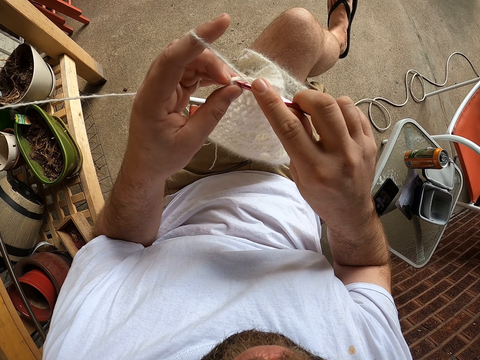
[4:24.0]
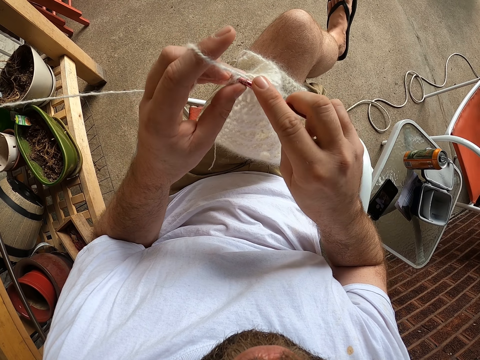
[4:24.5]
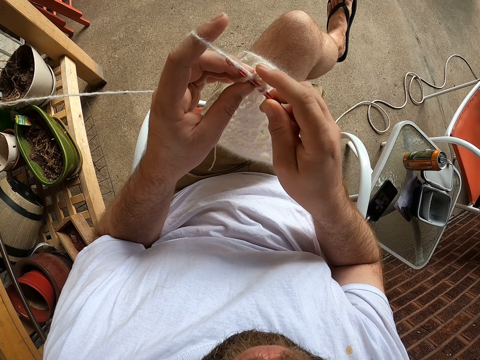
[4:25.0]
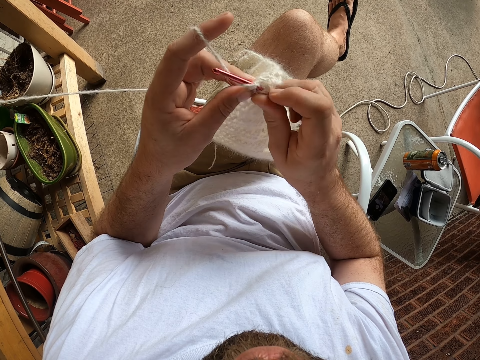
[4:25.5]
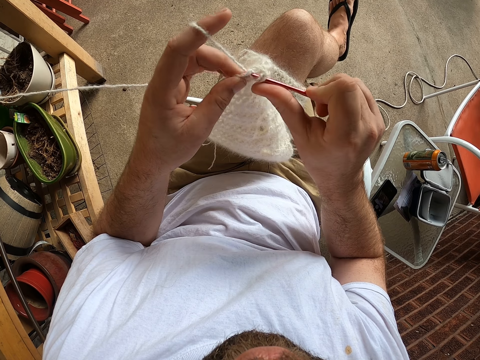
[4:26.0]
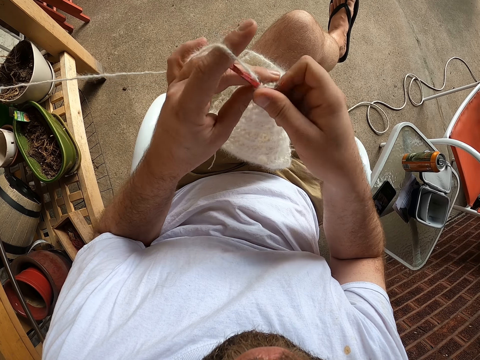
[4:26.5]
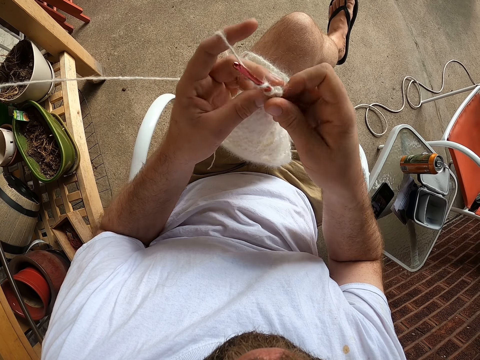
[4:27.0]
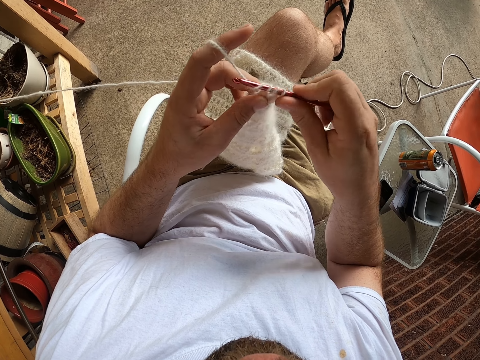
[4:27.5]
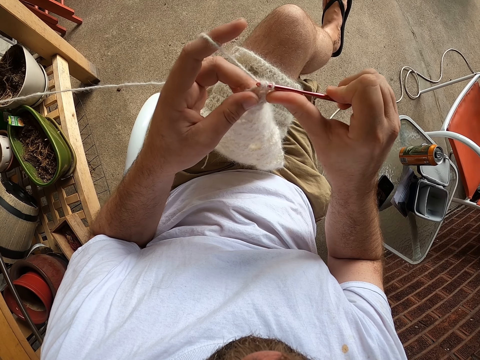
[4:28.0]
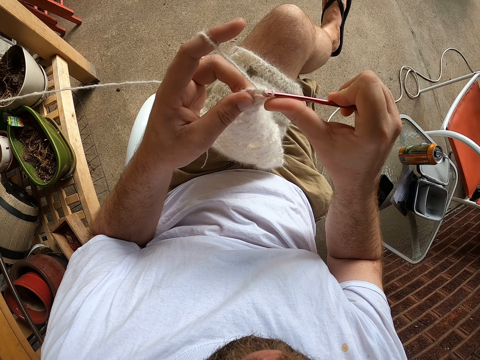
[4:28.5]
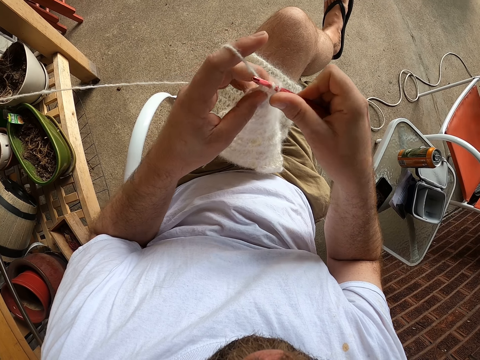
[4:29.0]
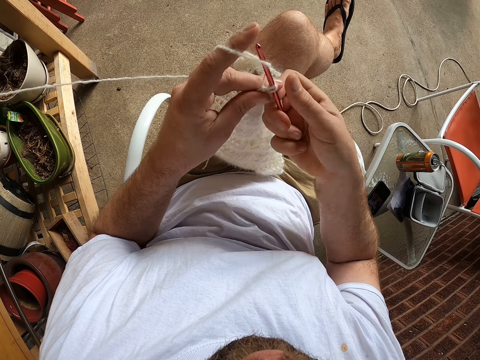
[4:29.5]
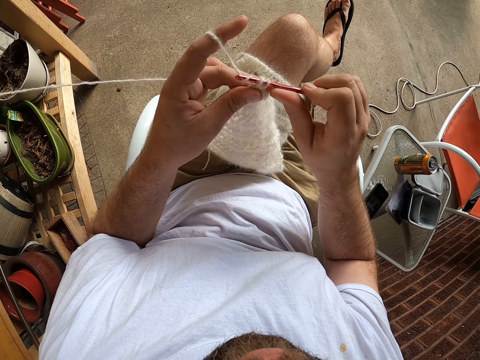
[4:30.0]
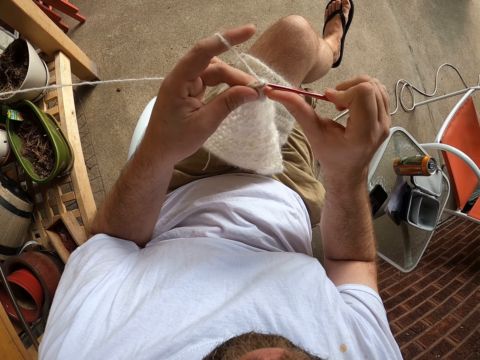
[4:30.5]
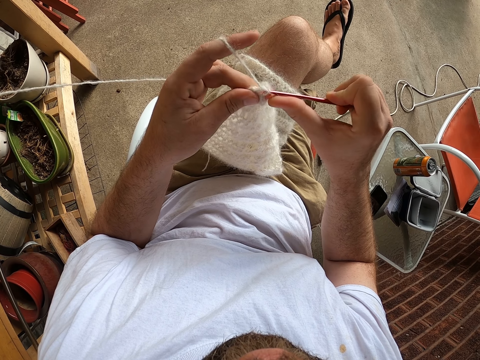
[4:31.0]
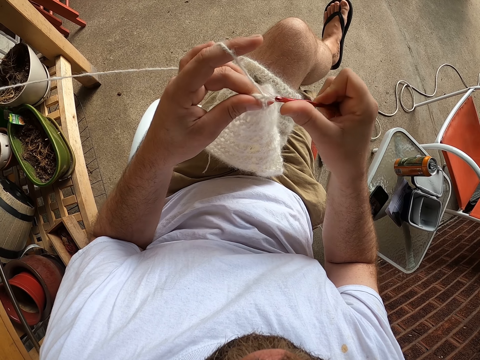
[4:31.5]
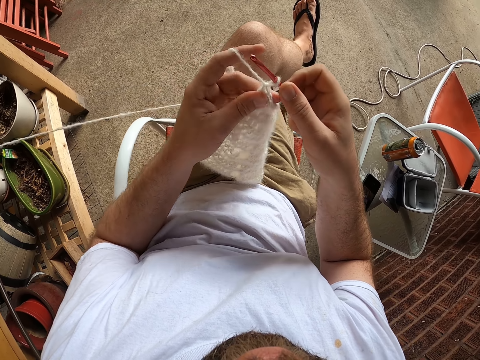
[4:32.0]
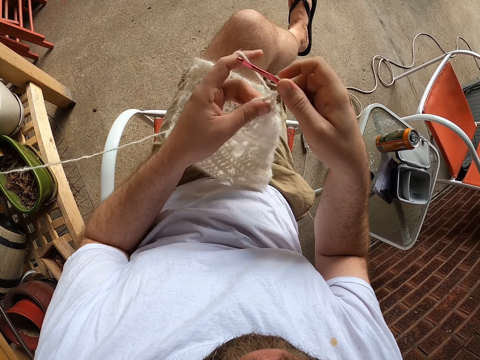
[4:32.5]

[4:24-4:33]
The camera wearer knits a fabric with a knitting thread. They coil the knitting thread on a crochet hook.

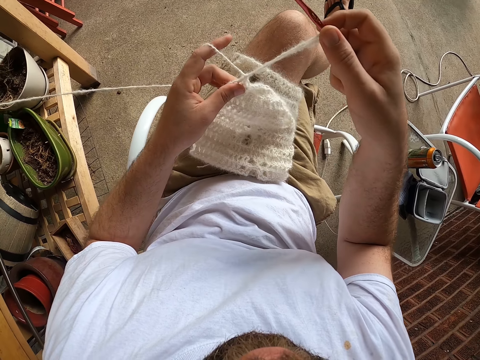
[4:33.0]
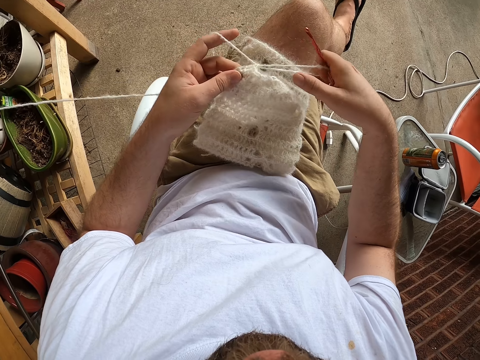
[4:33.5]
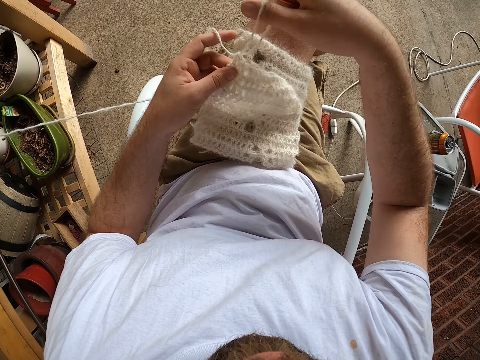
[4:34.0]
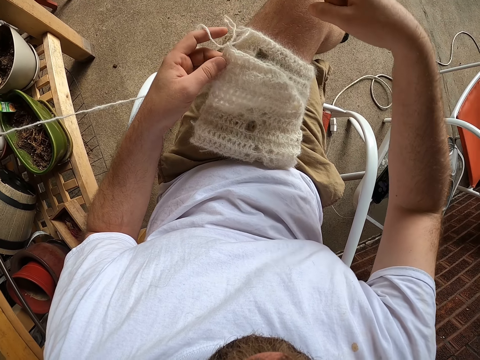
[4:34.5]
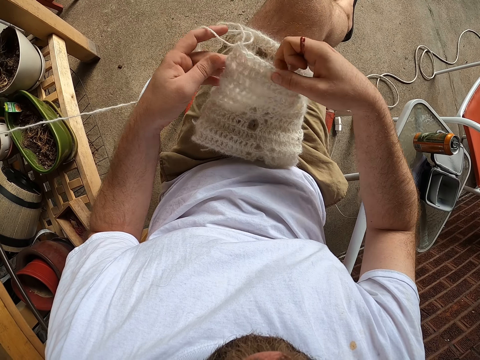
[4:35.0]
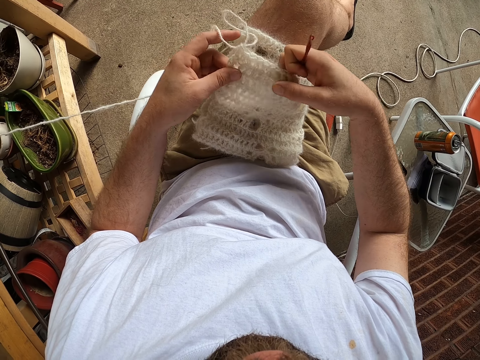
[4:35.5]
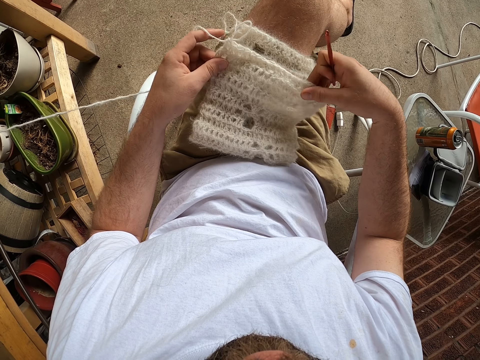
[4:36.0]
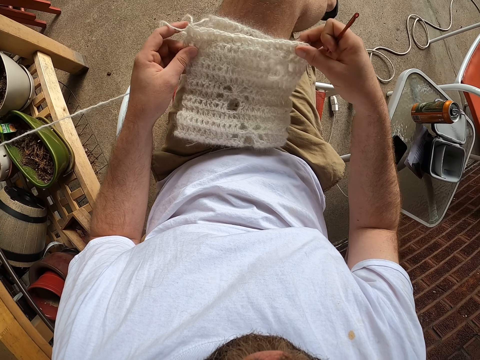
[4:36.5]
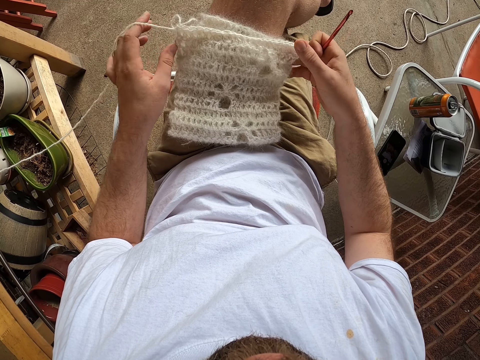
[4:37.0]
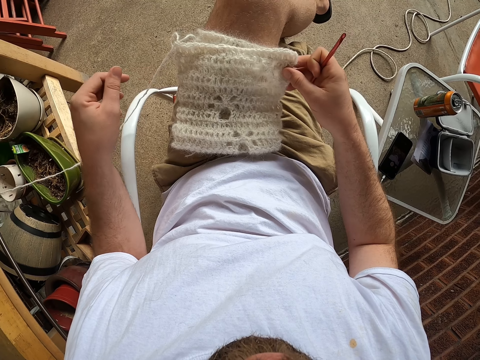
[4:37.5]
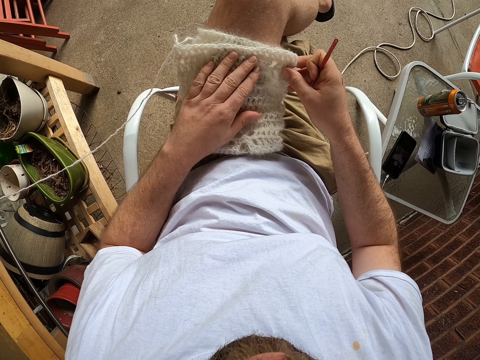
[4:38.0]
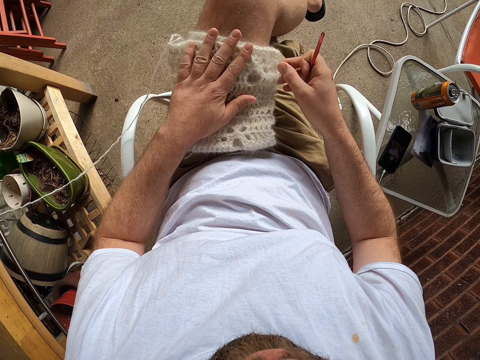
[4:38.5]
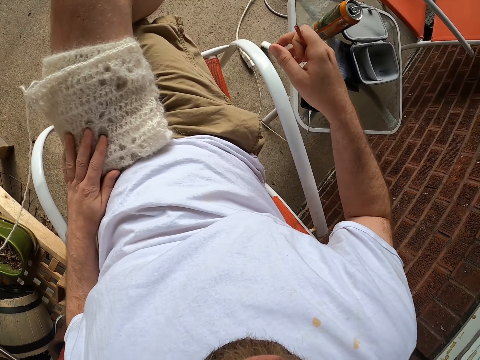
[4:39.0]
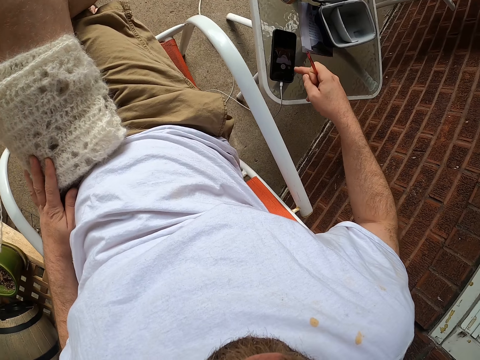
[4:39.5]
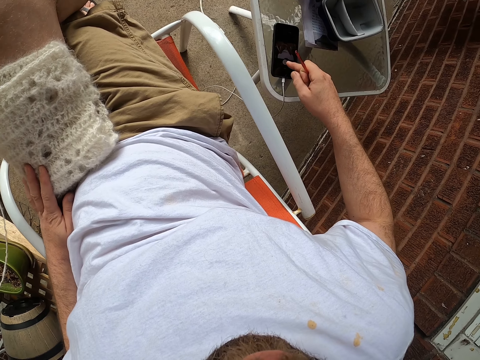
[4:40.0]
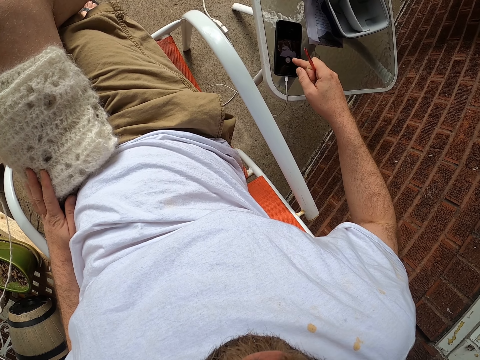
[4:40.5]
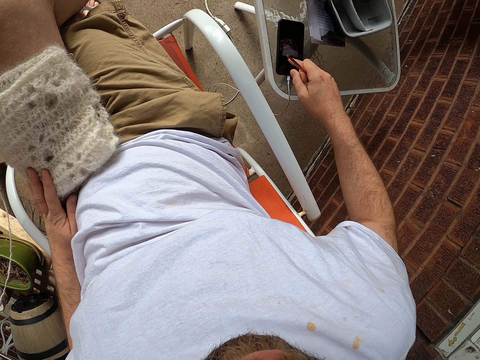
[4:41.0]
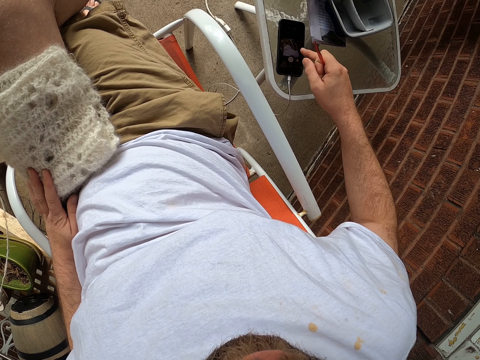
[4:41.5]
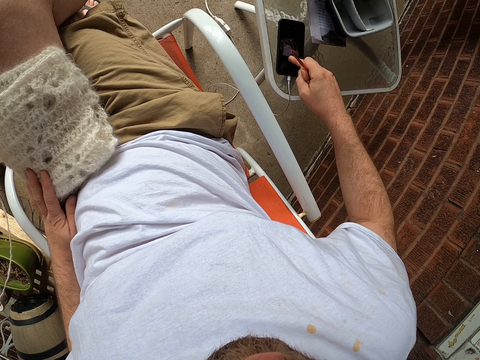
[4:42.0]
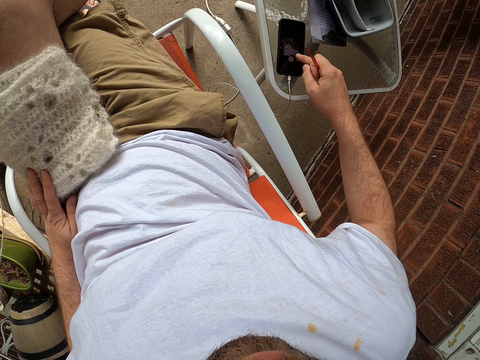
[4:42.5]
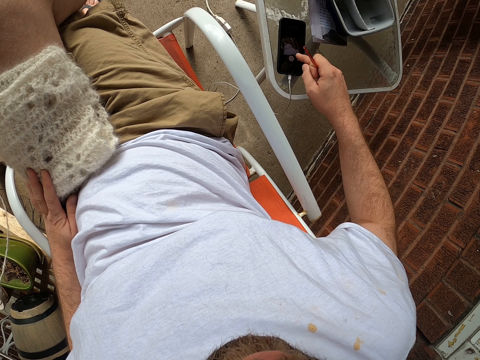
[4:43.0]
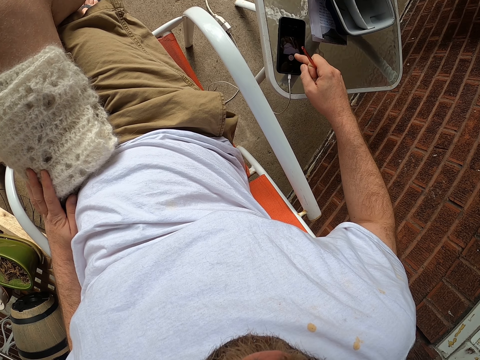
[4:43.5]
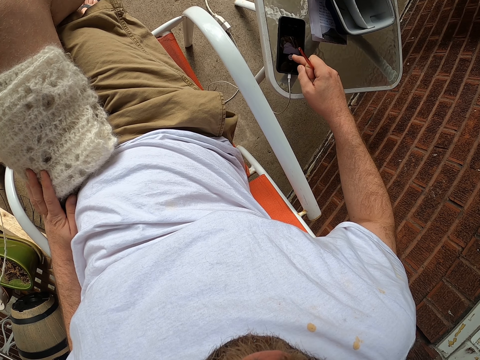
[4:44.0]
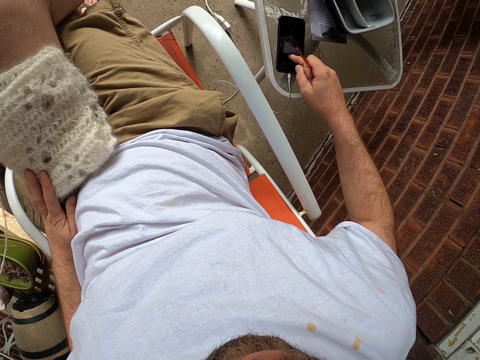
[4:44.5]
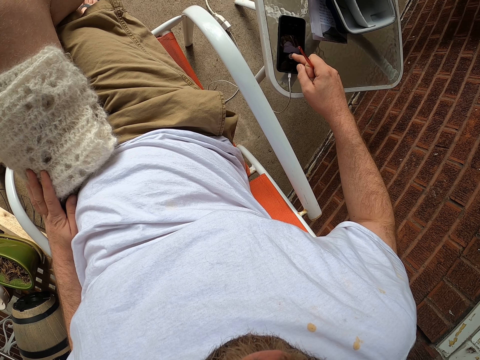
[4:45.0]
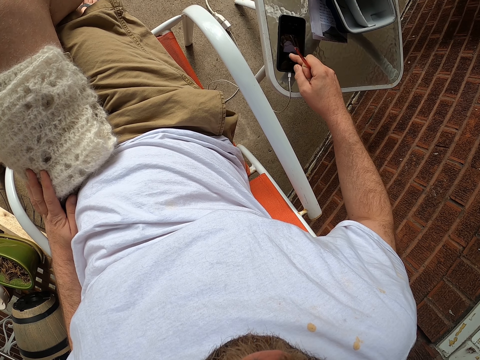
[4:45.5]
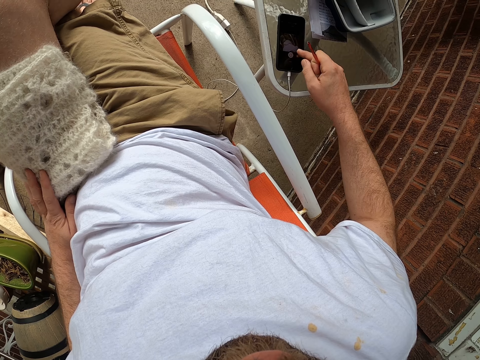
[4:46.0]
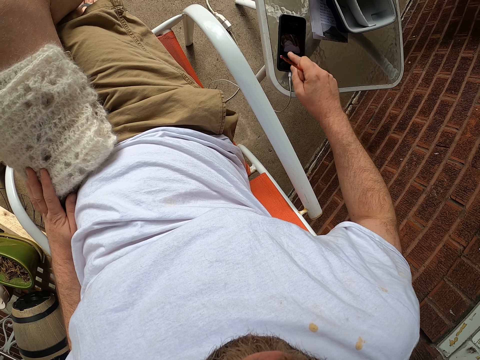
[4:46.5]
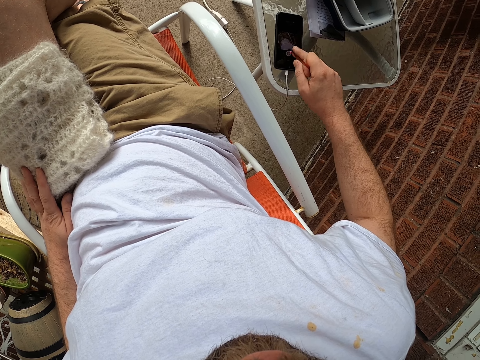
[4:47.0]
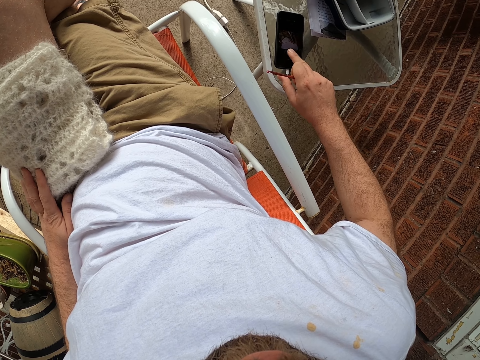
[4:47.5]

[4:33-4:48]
The camera wearer pulls a knitting thread with a crochet hook. He removes the crochet hook in the knitting thread. He adjusts the wool with both hands. He holds a fabric with the hands. He puts a hand on the fabric. He presses the phone on a table with his right hand, with a finger.
